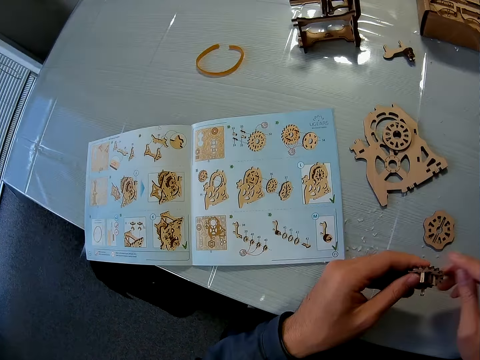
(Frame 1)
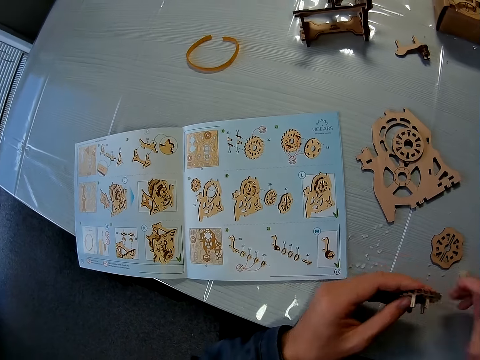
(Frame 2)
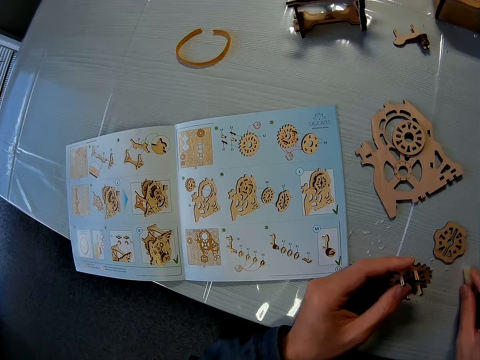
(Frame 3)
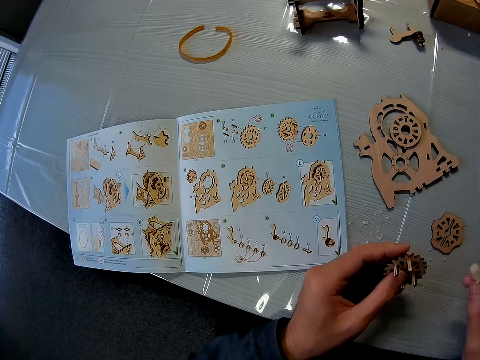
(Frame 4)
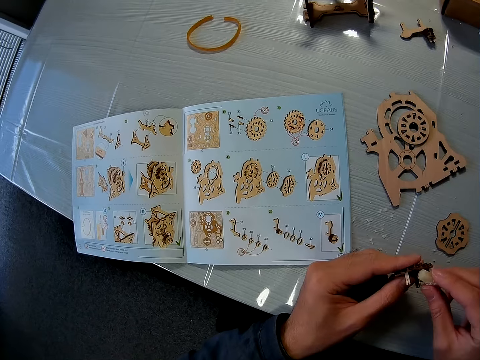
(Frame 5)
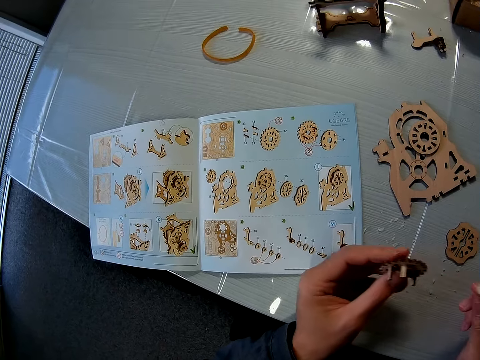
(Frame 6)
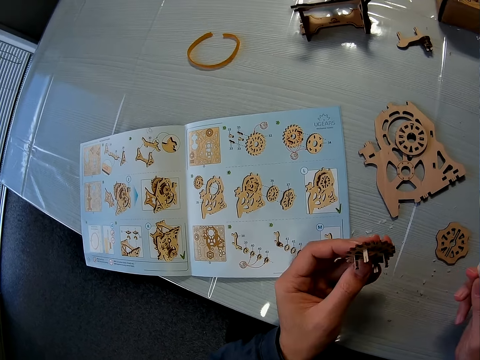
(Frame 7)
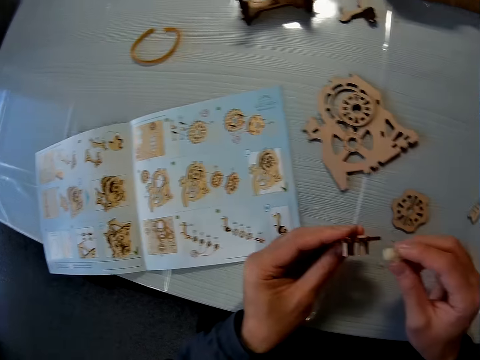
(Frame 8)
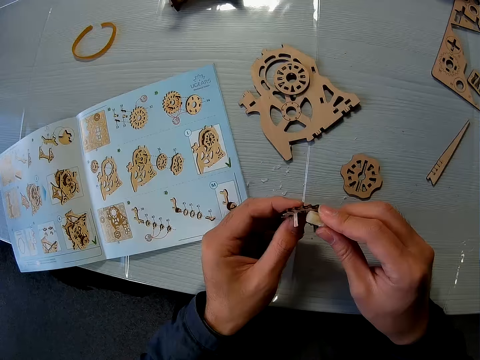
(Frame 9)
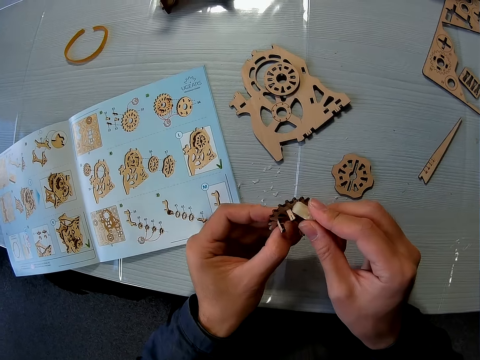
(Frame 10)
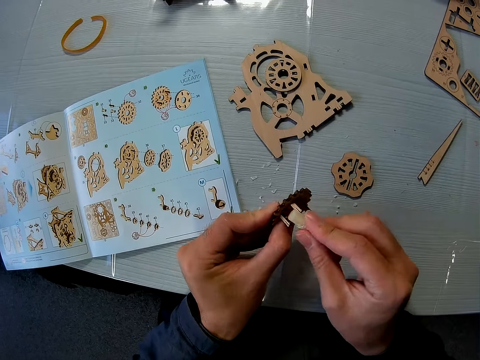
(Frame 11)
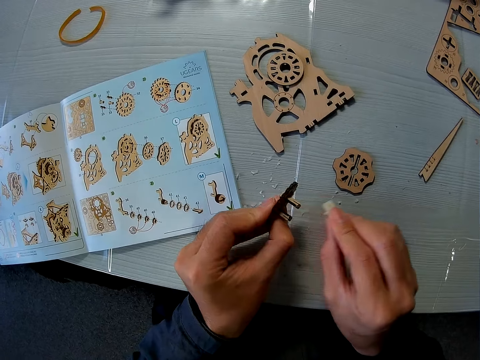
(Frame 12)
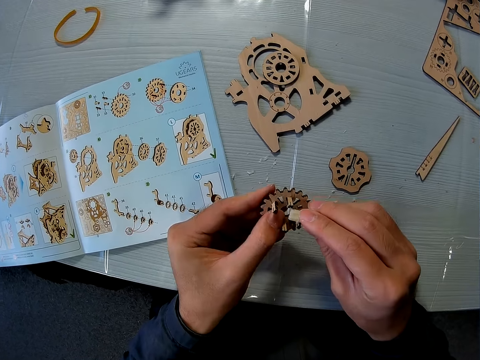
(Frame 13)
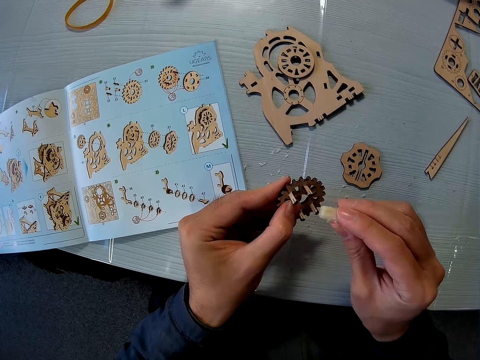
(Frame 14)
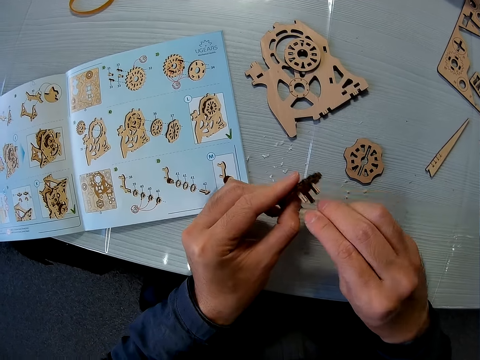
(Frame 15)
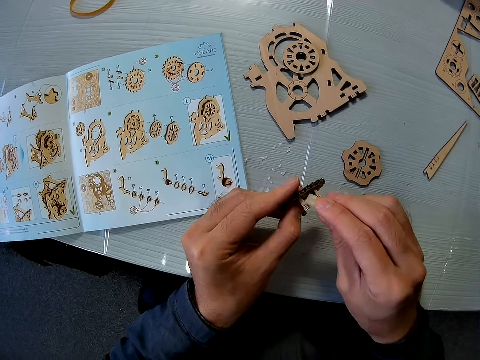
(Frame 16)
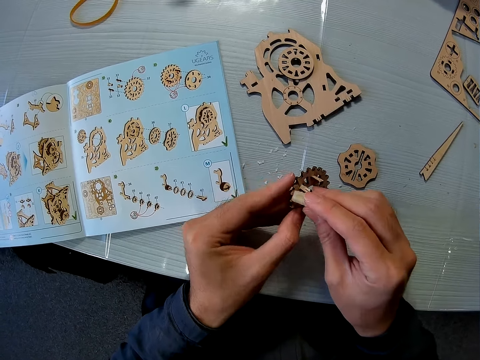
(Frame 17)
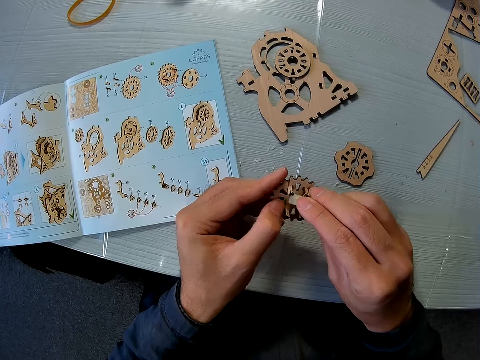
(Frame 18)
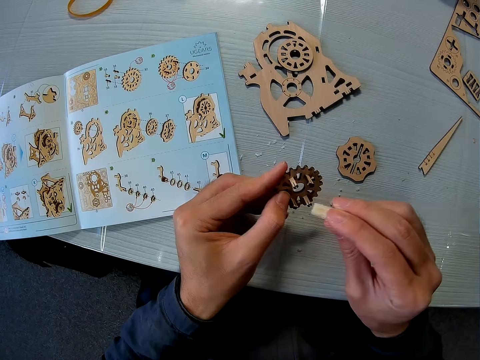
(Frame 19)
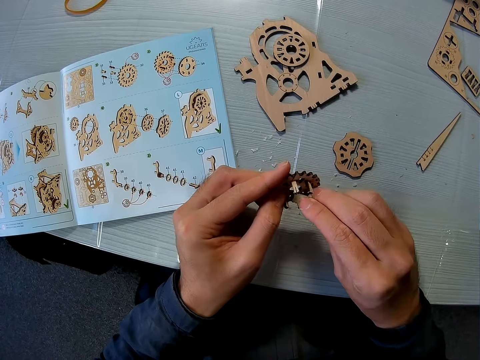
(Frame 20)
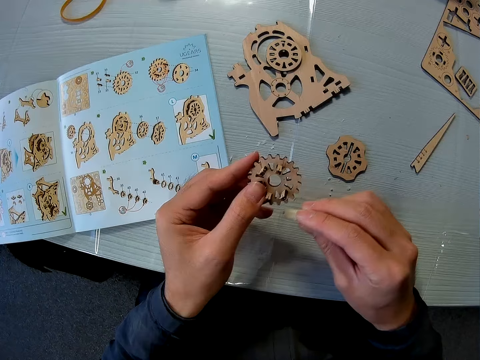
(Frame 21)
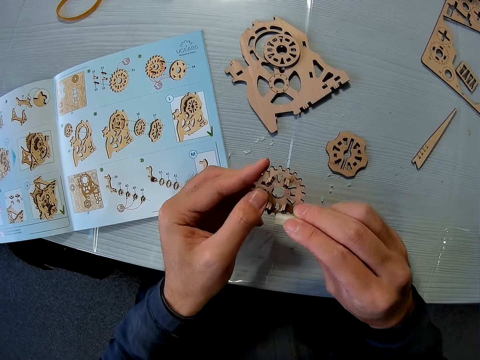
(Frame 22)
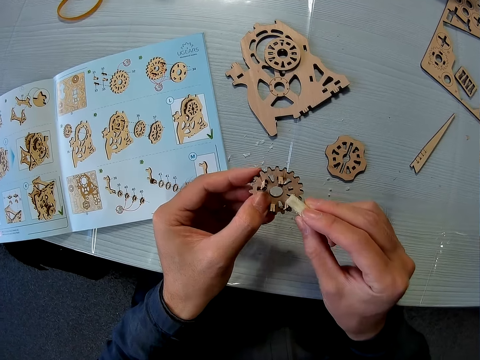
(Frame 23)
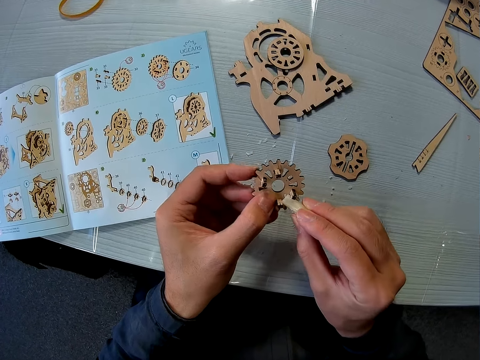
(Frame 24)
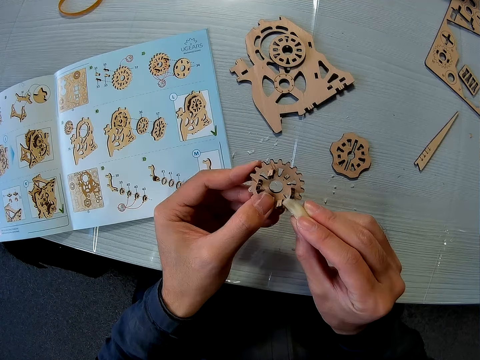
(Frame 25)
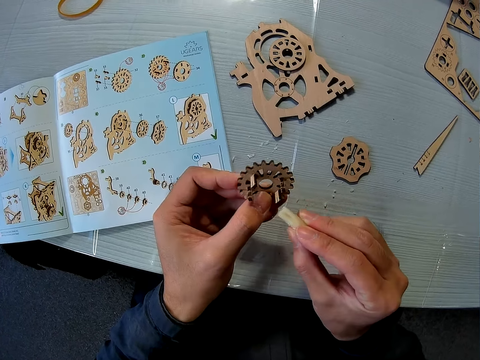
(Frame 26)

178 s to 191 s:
The camera wearer picks up the sandpaper block with his right hand on the table. He picks up the glue from the table. He applies glue on the art piece or puzzle piece. He smoothens the puzzle piece with the sandpaper block.

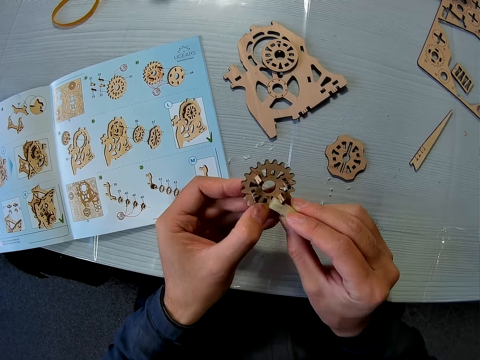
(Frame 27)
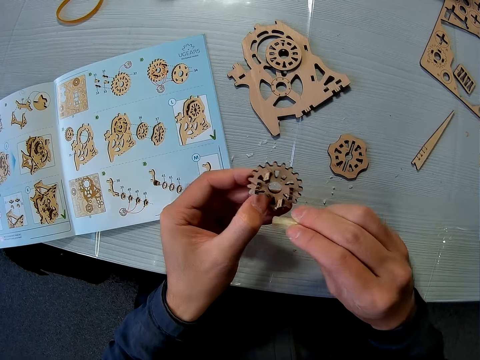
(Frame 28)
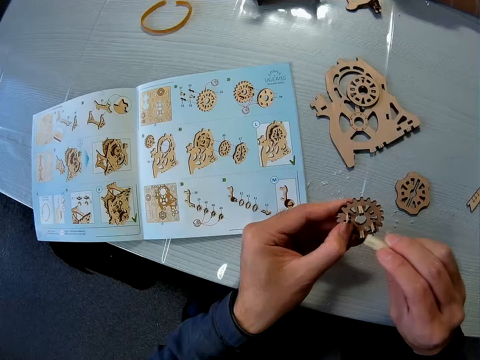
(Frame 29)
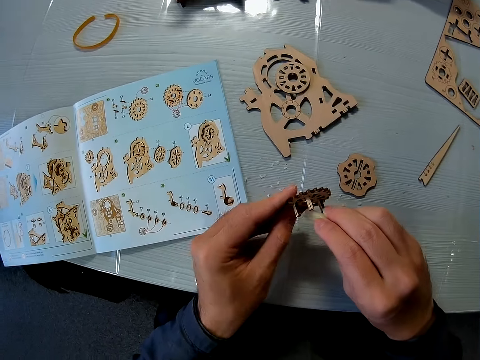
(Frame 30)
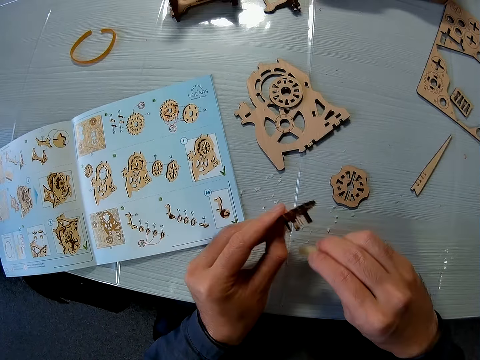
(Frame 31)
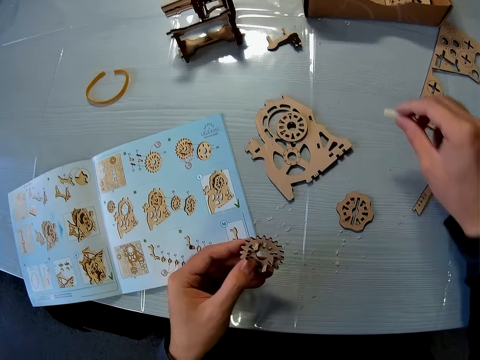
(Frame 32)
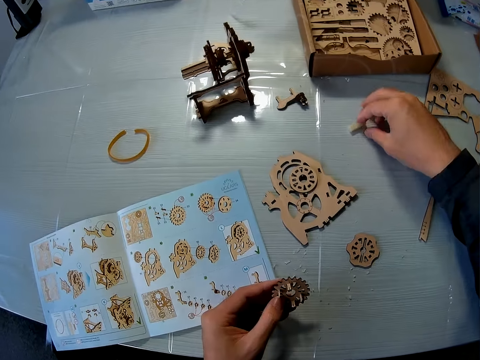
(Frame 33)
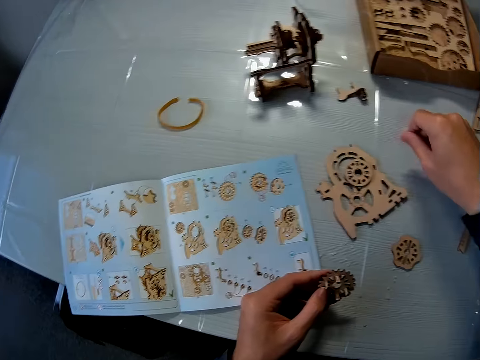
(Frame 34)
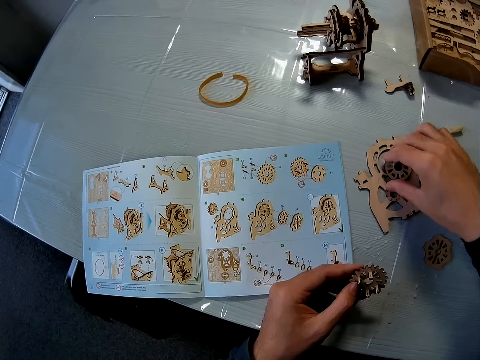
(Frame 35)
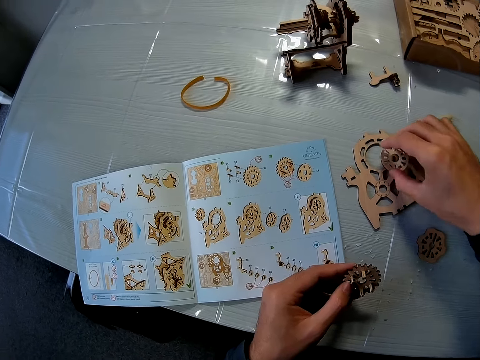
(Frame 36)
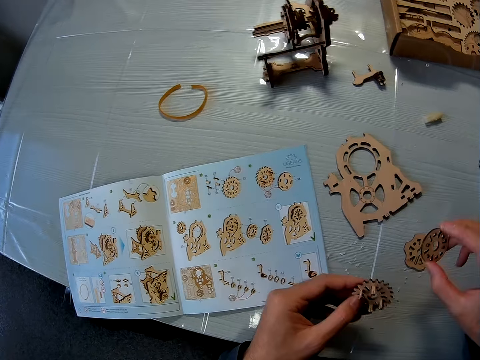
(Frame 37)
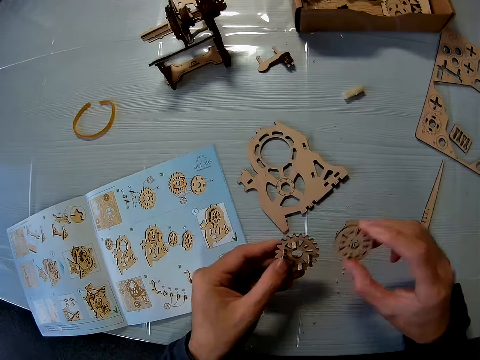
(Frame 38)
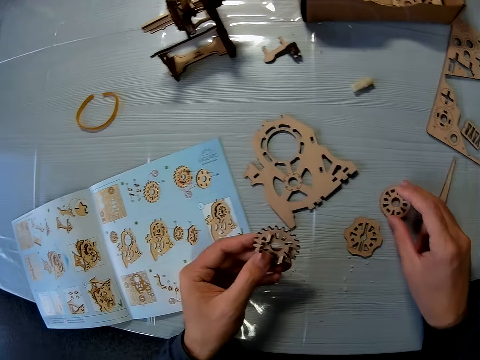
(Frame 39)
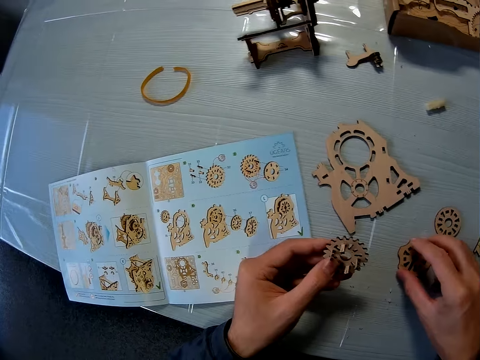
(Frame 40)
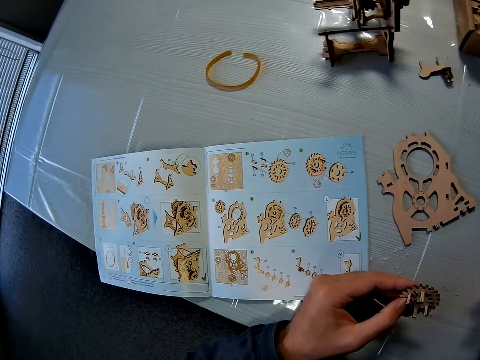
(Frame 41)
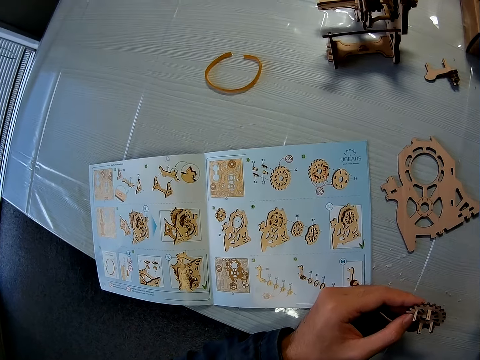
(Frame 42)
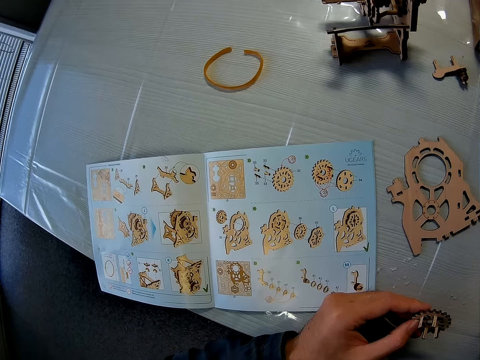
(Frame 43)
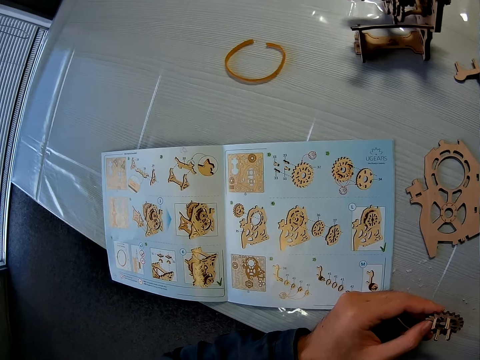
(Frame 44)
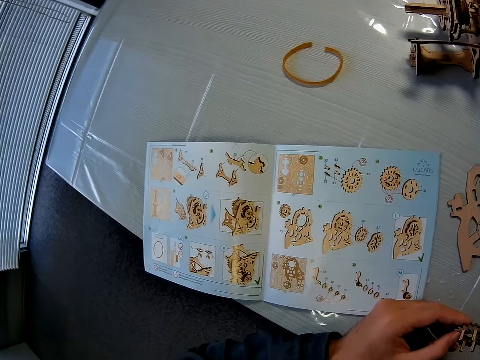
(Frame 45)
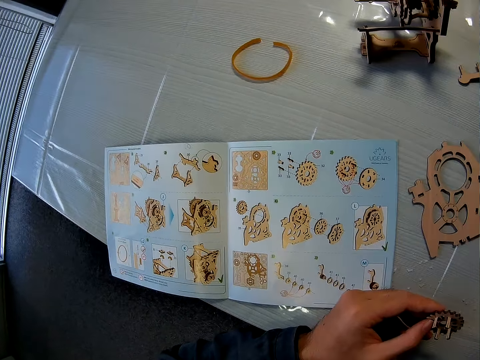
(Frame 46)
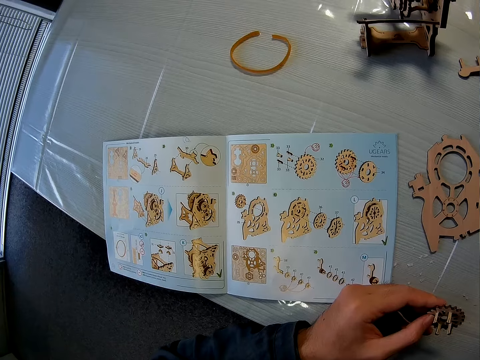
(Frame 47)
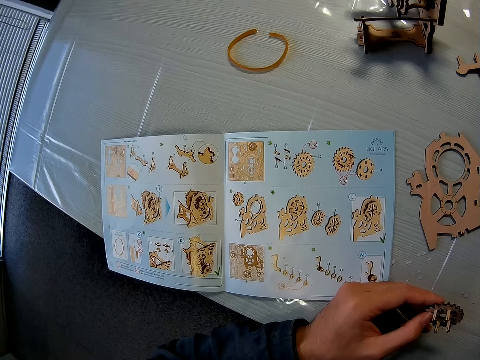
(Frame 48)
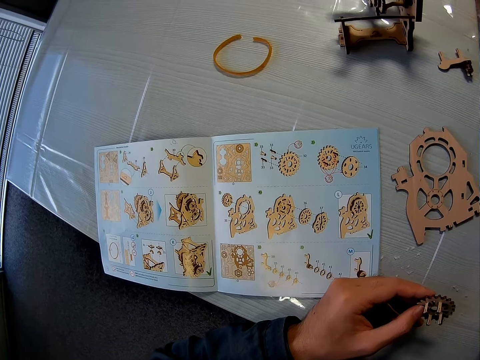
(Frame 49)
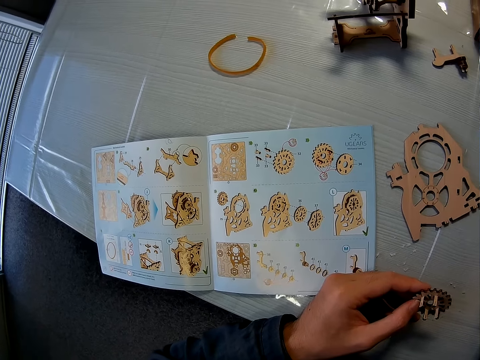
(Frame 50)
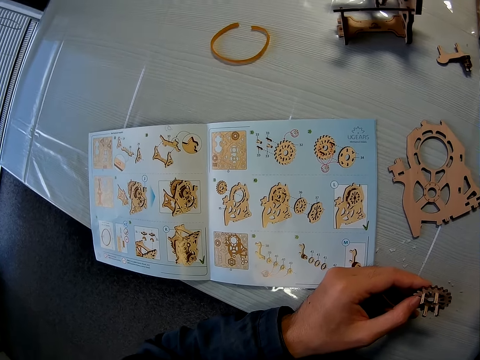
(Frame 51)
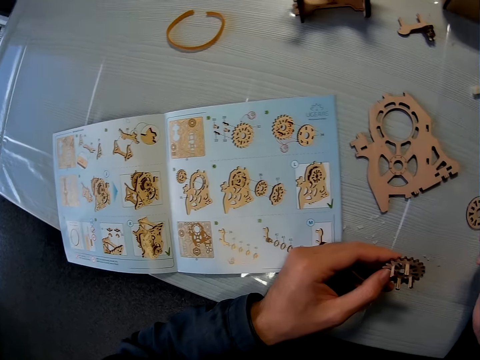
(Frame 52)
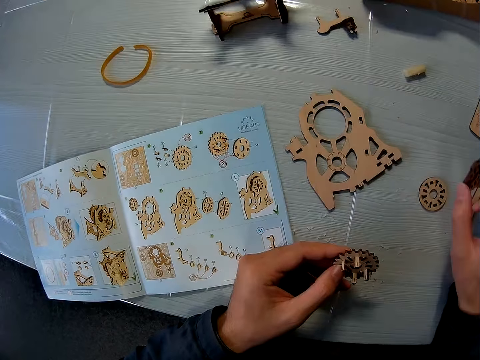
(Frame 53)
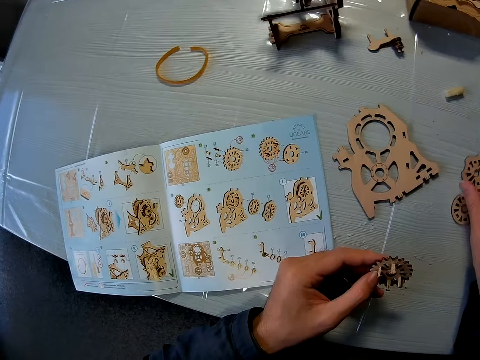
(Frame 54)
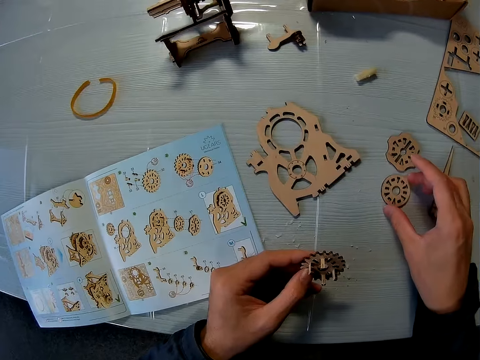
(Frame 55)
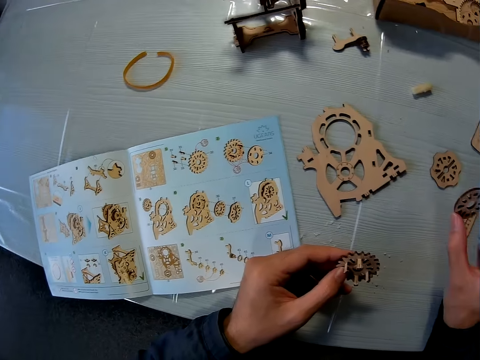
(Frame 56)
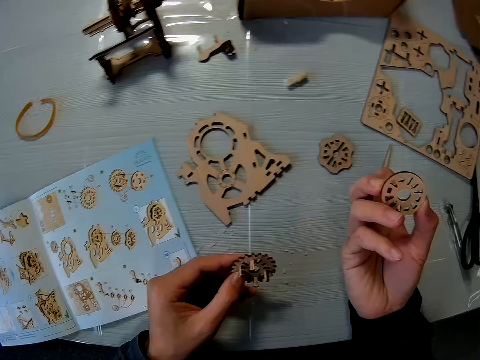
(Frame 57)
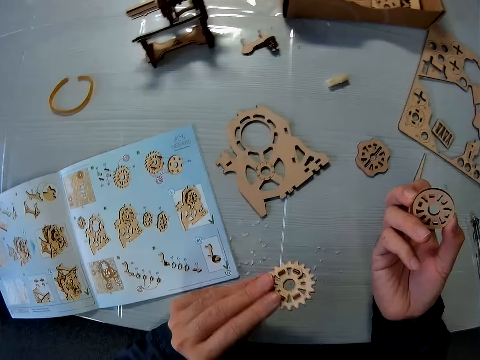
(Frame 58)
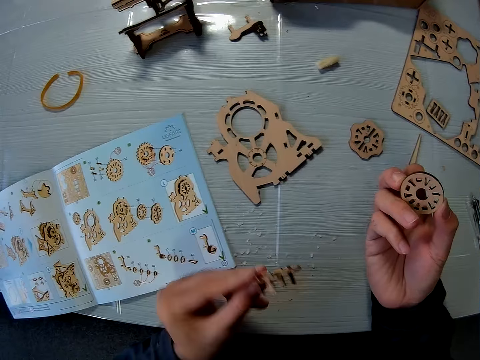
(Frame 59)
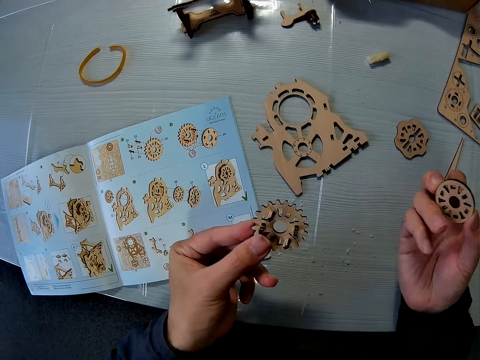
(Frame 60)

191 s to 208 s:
The camera wearer places the glue on the table. He picks up a puzzle piece or art piece with his right hand on the table. He drops the puzzle piece on the table with his right hand. He picks up the puzzle piece on the table with his right hand. He looks at the art pieces. He drops the puzzle piece on the table. He picks up the puzzle piece with his right hand on the table. He looks at the art pieces.
